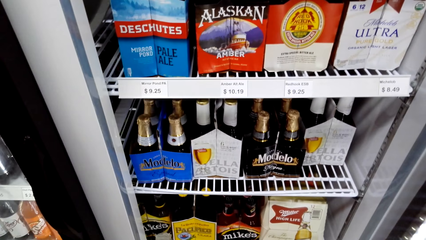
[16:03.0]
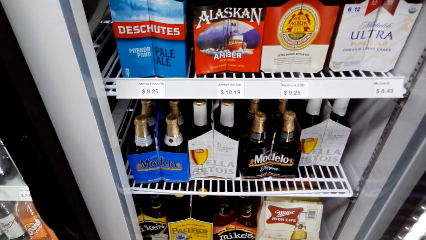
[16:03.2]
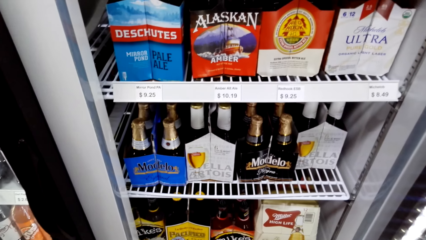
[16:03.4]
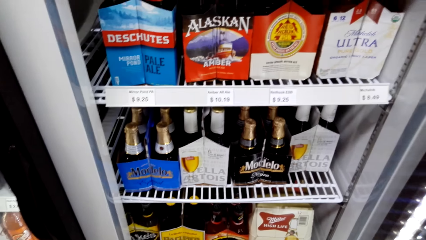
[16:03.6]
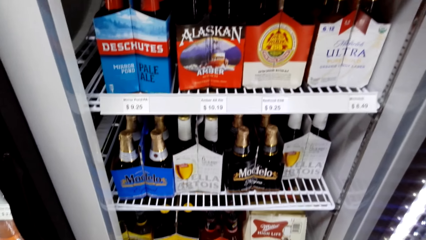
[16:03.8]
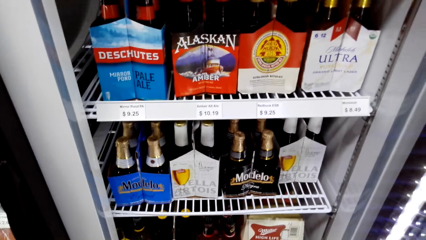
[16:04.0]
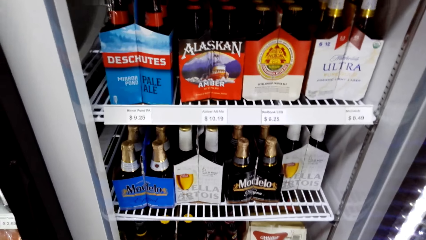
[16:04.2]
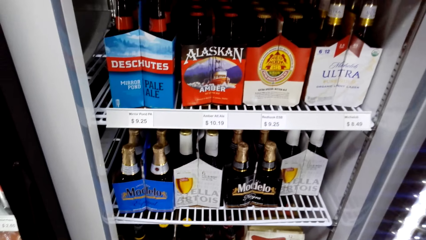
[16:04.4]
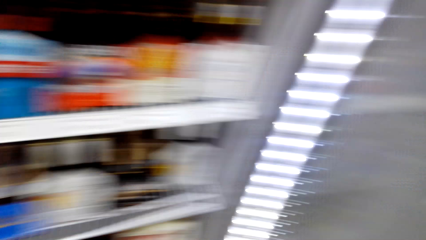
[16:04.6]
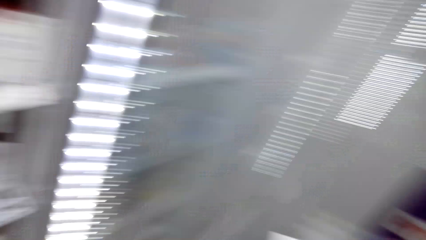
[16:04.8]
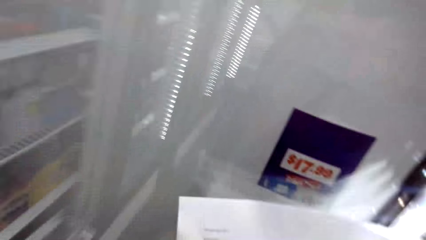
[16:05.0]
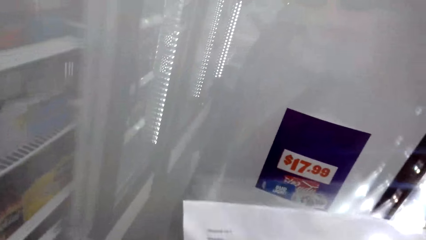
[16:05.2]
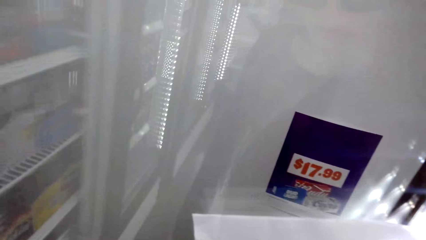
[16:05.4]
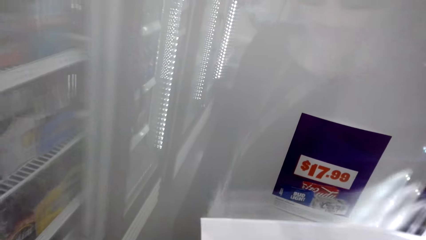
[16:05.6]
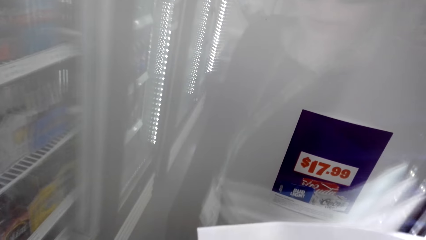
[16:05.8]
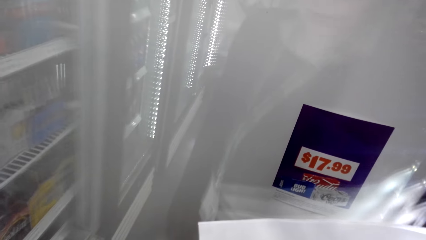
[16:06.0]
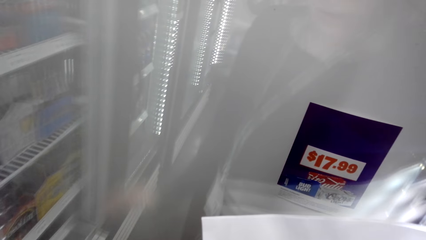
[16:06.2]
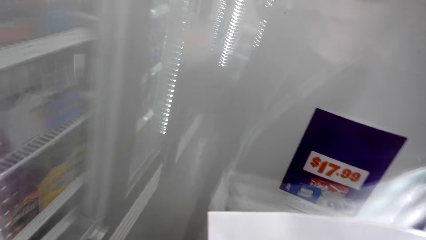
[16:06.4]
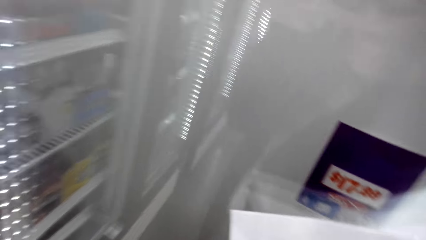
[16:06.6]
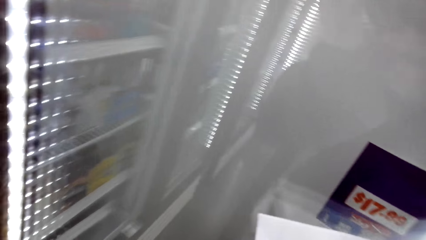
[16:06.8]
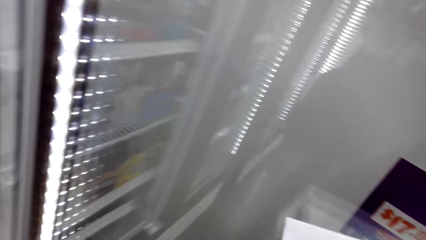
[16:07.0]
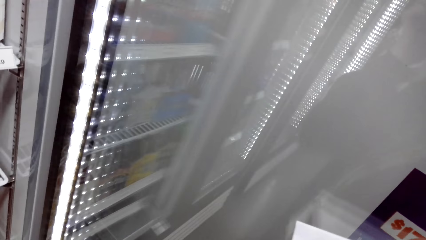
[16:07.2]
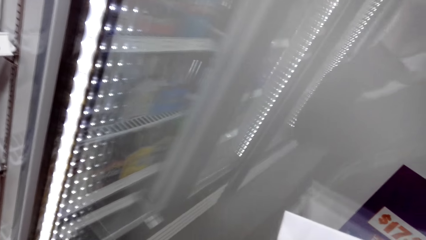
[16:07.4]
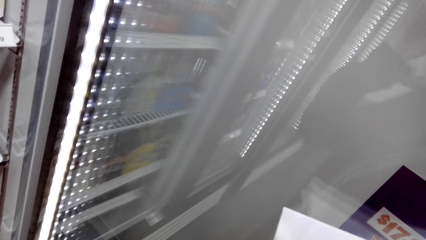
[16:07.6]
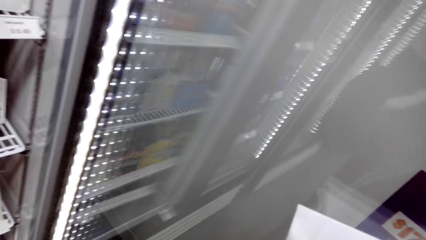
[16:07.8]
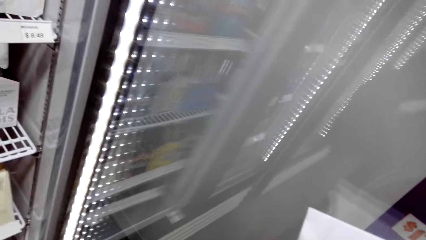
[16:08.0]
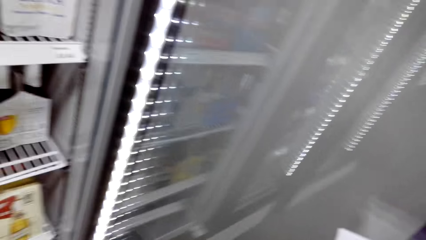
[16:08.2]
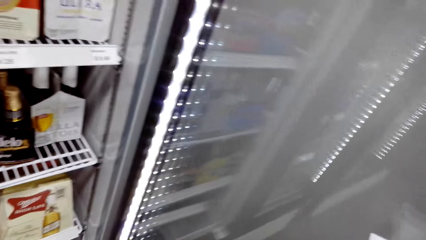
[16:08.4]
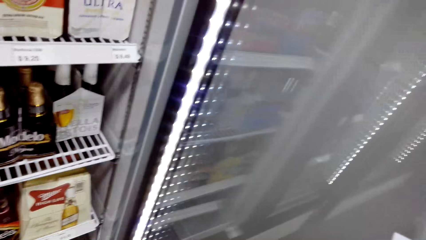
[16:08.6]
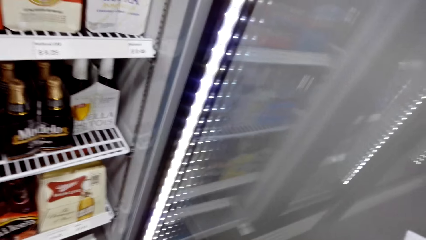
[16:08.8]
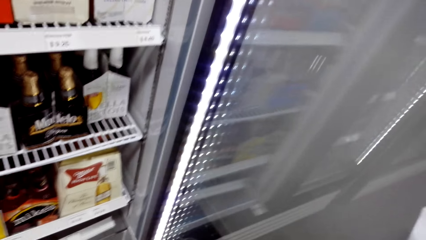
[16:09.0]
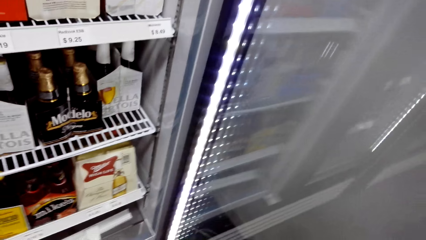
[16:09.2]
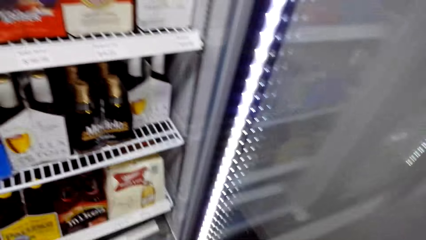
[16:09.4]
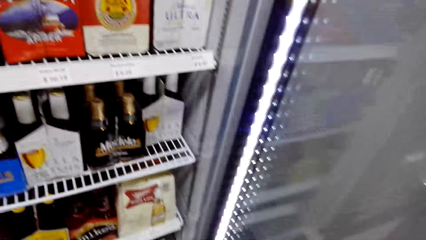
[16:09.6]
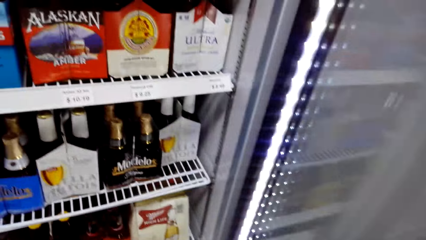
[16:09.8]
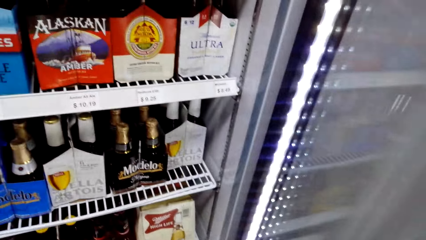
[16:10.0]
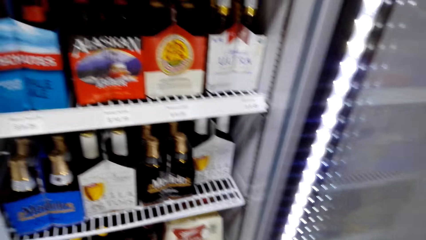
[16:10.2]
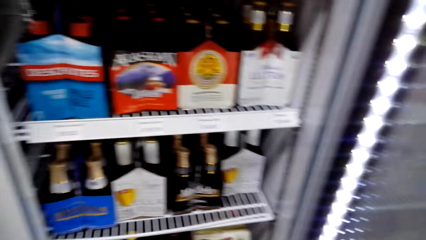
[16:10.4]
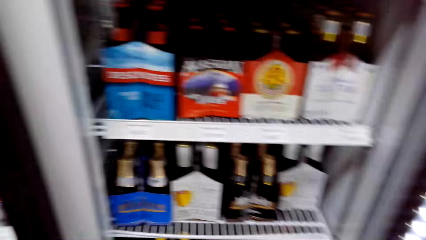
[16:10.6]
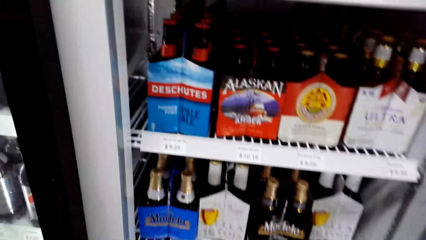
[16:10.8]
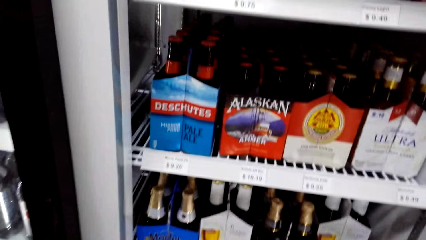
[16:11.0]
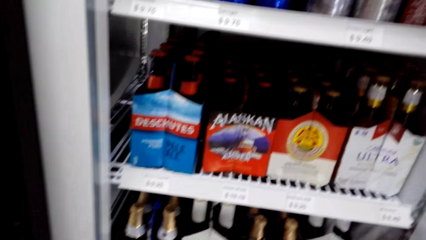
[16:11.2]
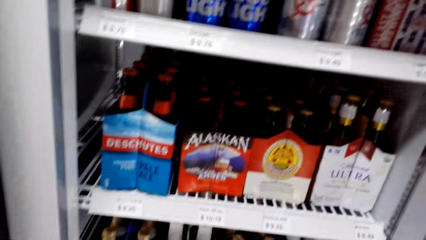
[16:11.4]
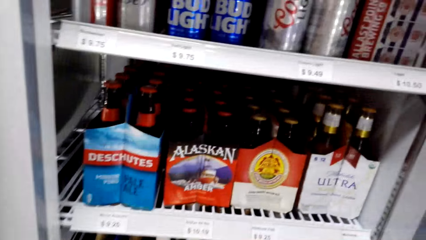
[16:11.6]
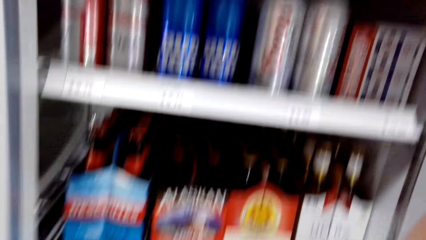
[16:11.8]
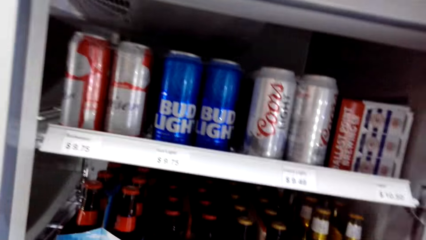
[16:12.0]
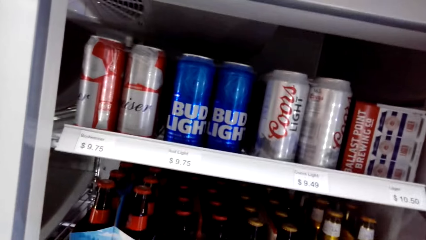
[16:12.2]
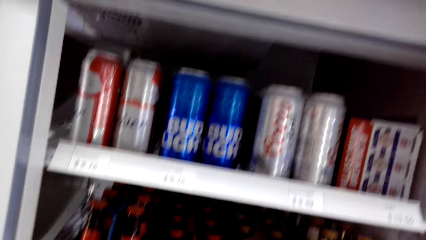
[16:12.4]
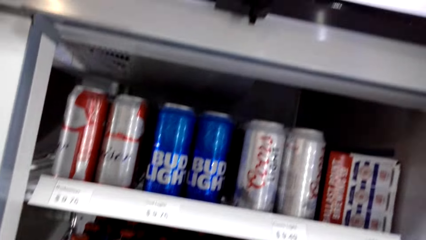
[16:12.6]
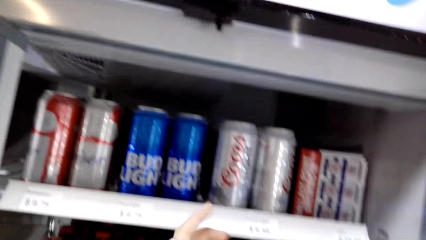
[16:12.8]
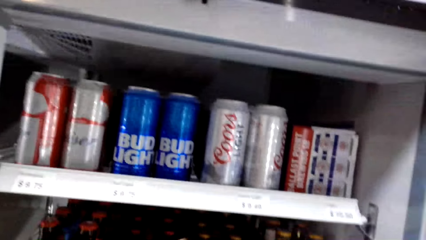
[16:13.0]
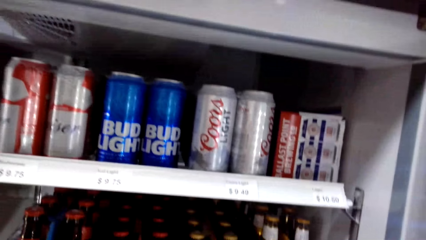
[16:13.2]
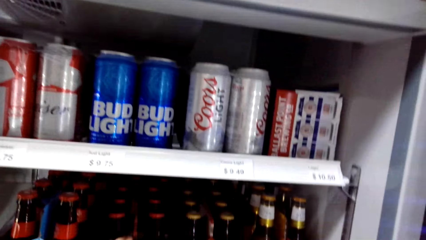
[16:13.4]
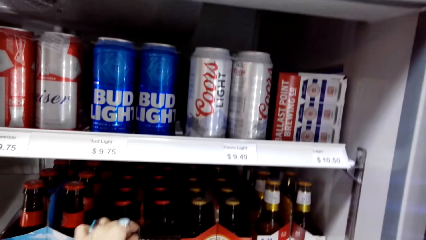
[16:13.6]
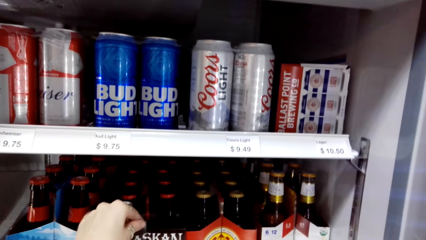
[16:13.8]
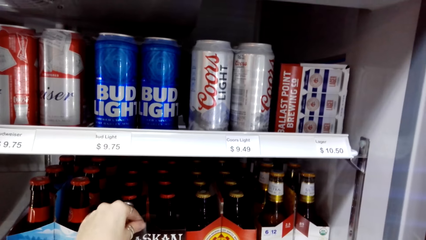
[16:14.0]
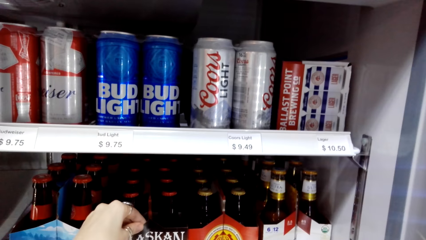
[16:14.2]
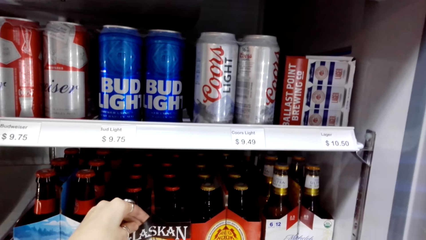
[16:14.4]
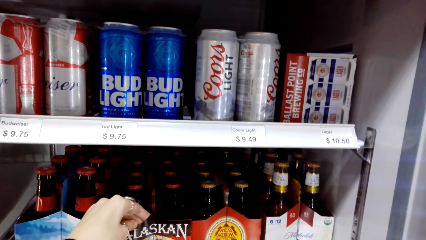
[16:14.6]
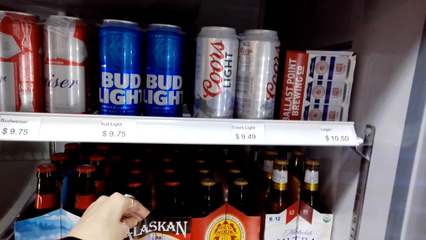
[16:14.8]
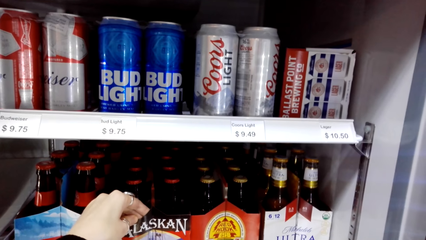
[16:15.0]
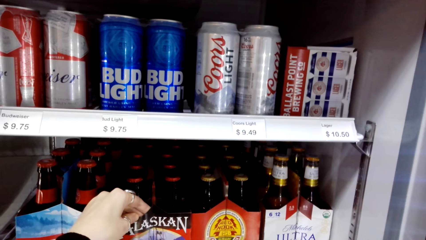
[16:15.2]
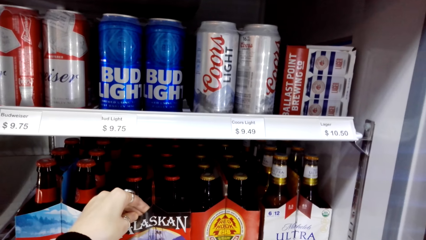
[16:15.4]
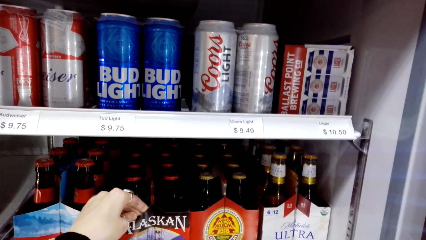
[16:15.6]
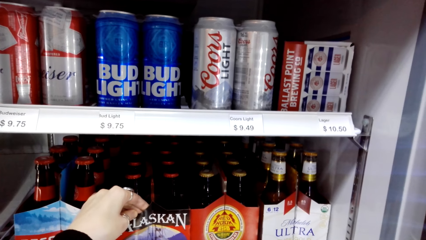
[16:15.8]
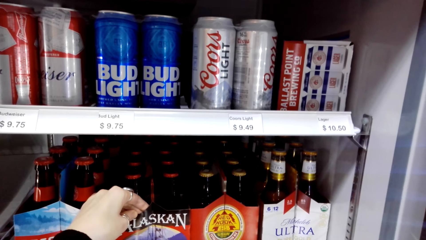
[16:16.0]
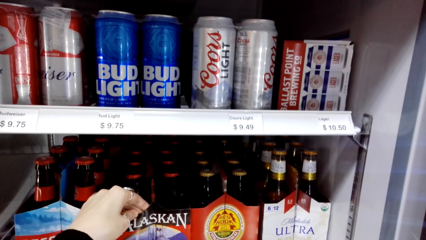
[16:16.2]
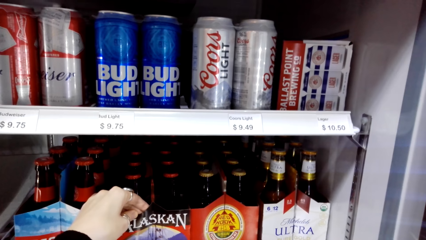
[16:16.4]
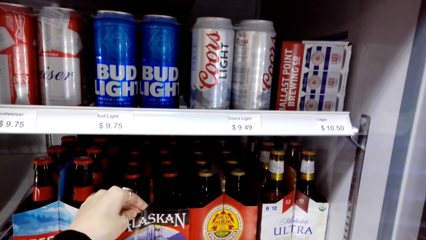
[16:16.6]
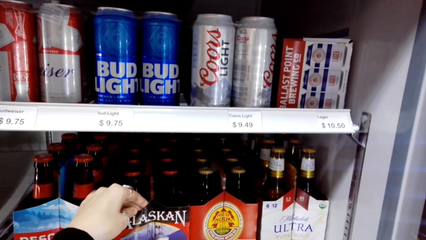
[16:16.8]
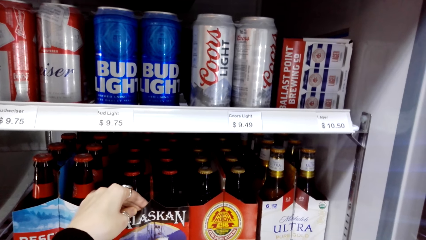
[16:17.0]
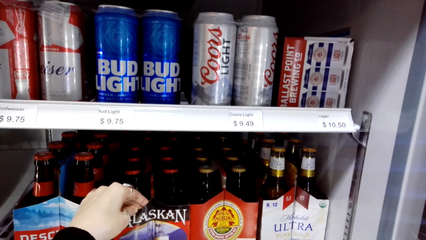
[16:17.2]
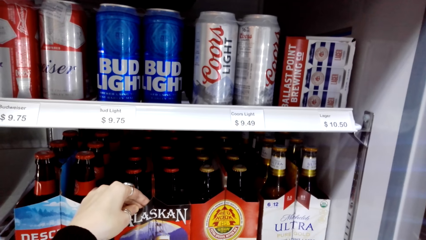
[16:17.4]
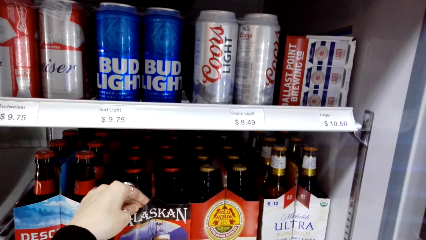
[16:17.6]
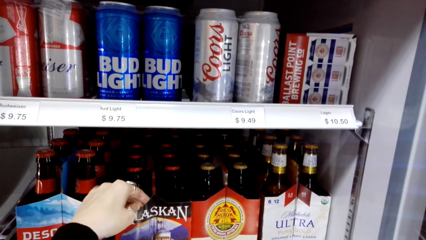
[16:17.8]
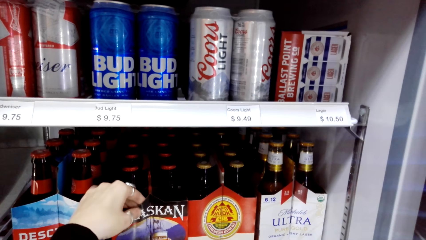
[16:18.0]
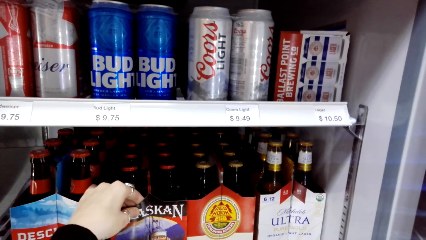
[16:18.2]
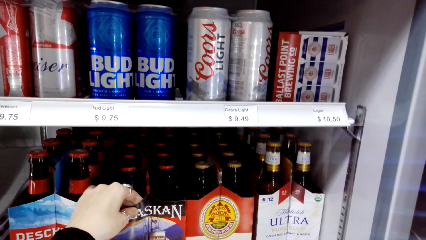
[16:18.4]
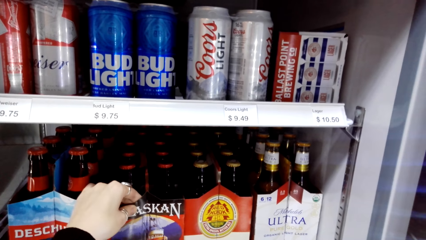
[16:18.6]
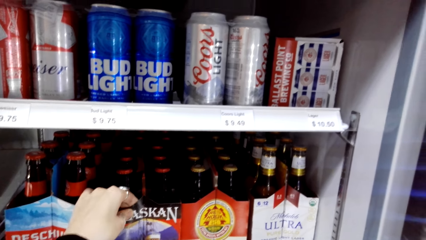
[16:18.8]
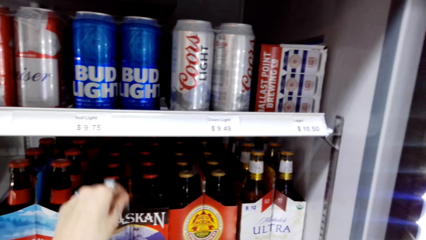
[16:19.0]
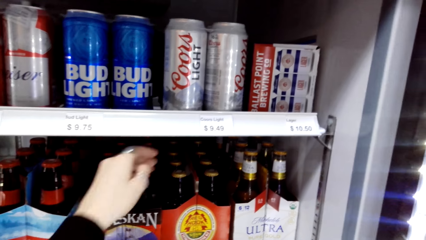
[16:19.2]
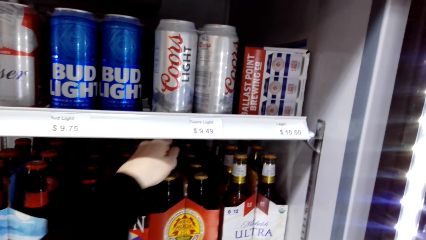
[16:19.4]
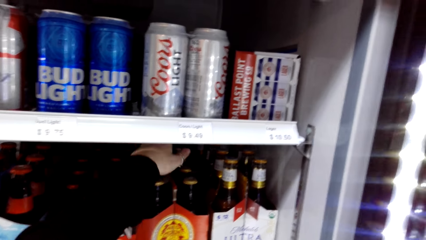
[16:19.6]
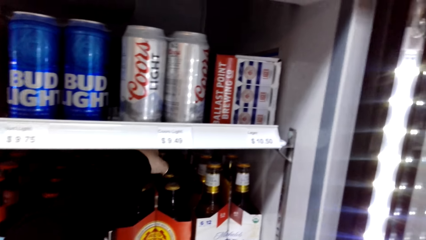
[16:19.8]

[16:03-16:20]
The camera wearer reads on a paper. They look towards the fridge door. They look at the bottles in the refrigerator. They hold a beer packet. They touch a box on the refrigerator.
